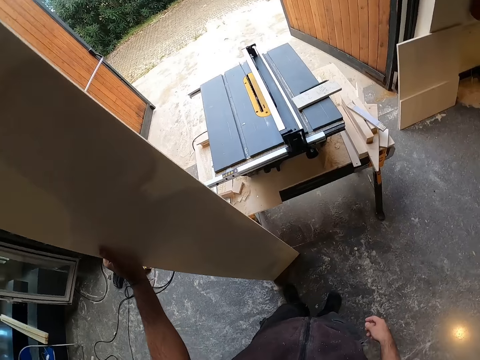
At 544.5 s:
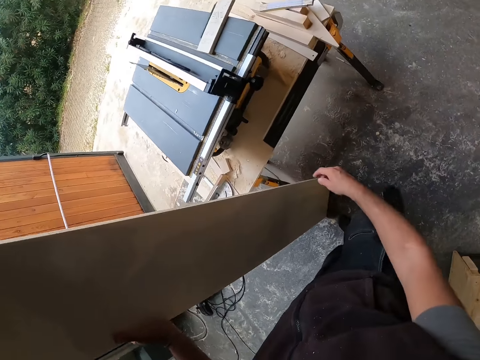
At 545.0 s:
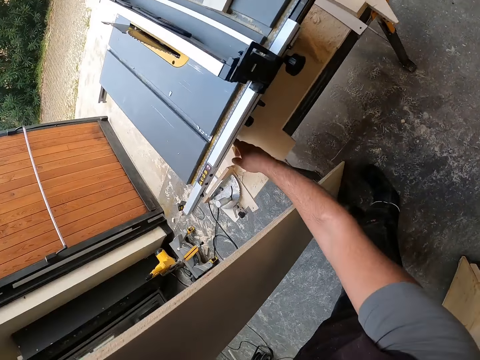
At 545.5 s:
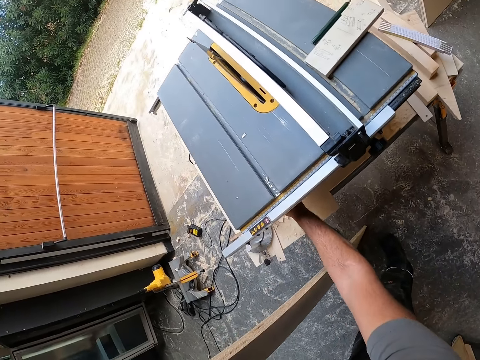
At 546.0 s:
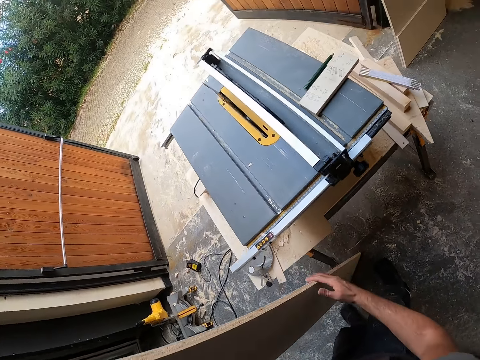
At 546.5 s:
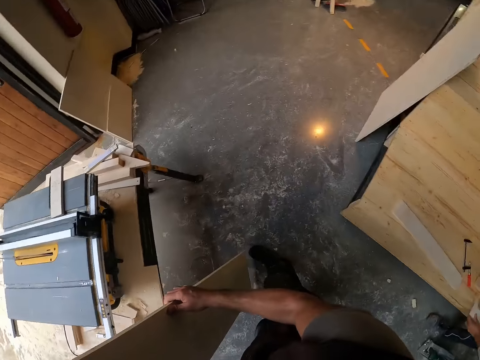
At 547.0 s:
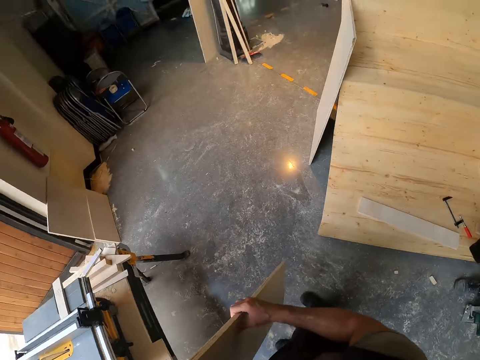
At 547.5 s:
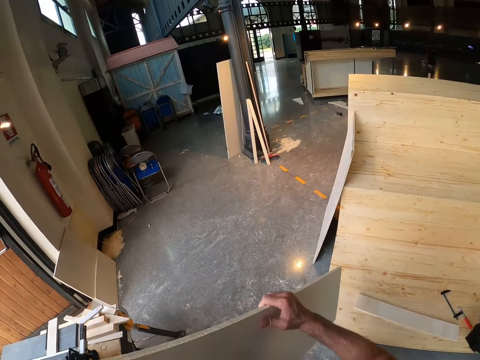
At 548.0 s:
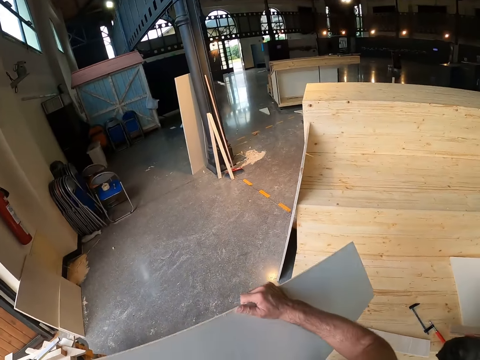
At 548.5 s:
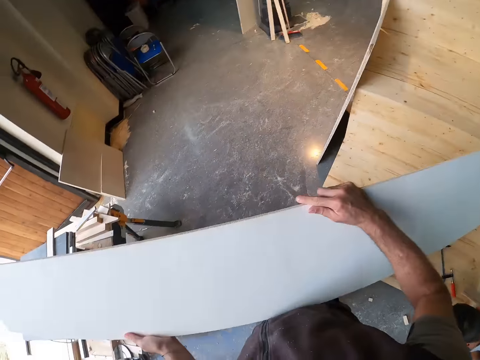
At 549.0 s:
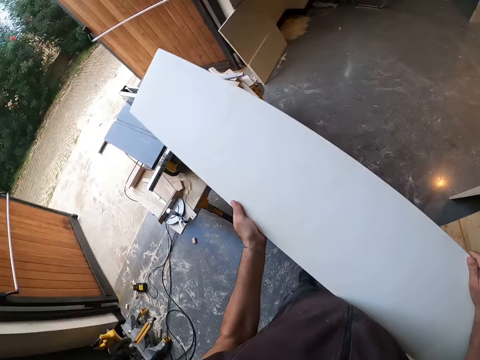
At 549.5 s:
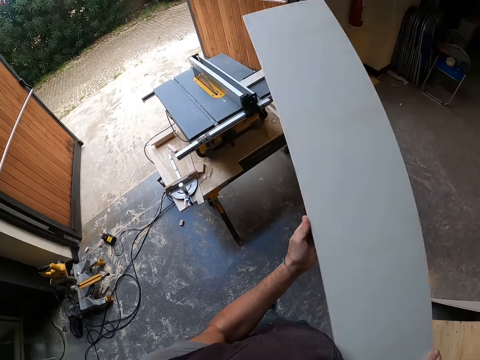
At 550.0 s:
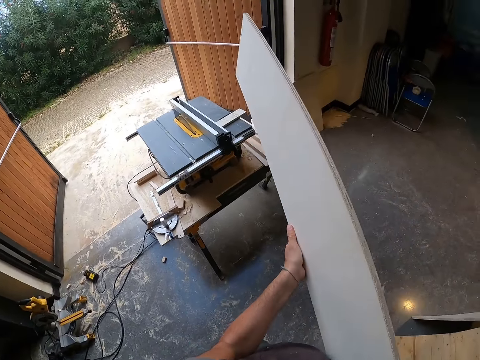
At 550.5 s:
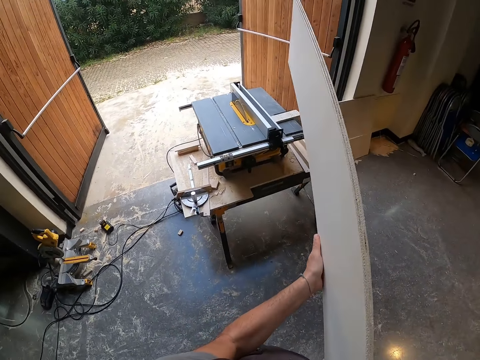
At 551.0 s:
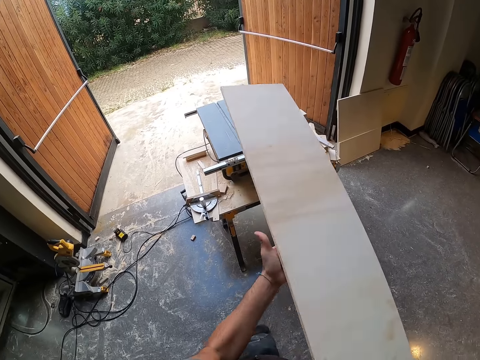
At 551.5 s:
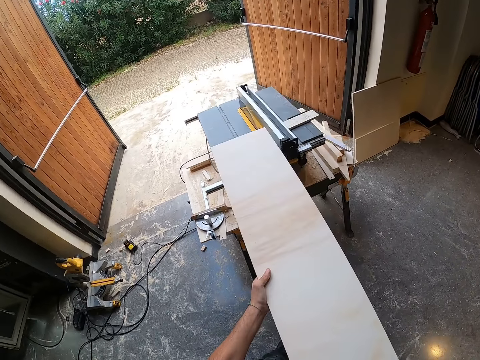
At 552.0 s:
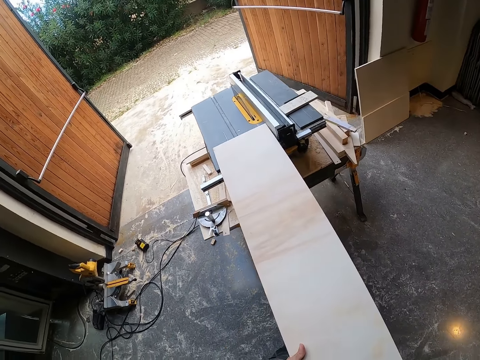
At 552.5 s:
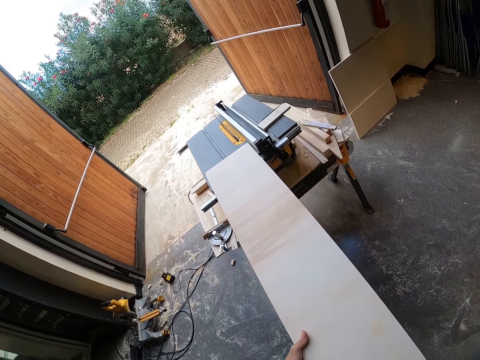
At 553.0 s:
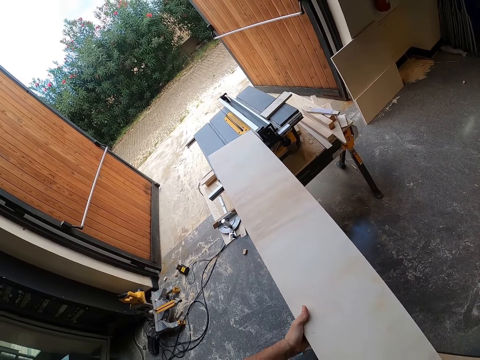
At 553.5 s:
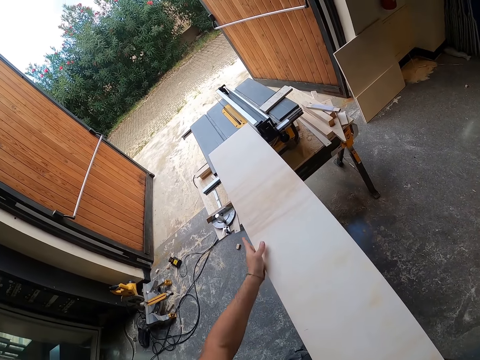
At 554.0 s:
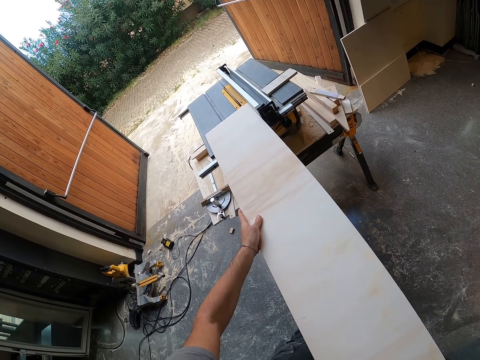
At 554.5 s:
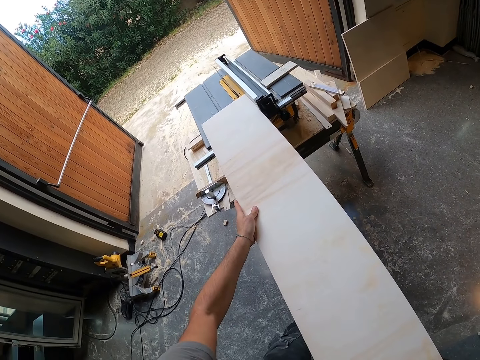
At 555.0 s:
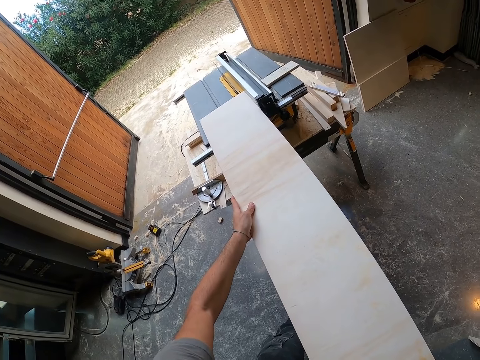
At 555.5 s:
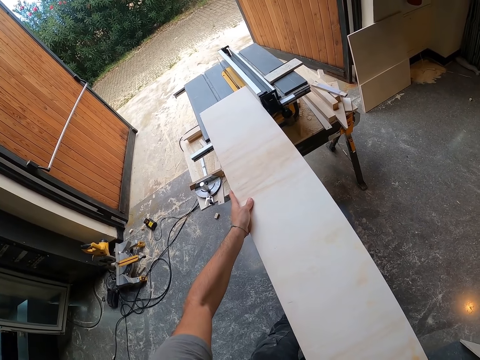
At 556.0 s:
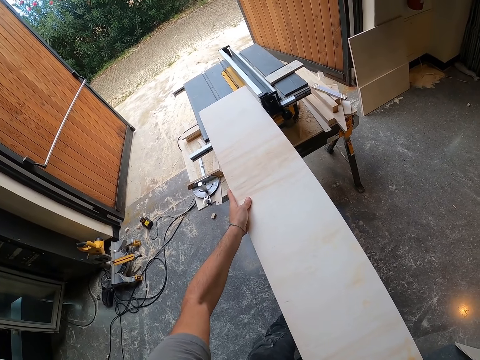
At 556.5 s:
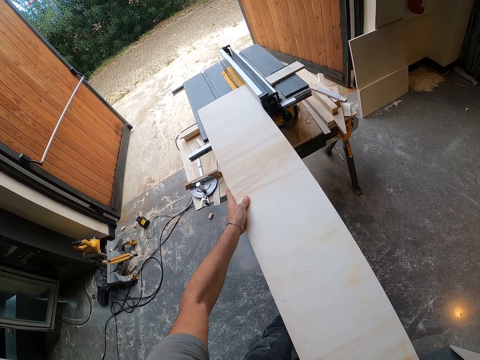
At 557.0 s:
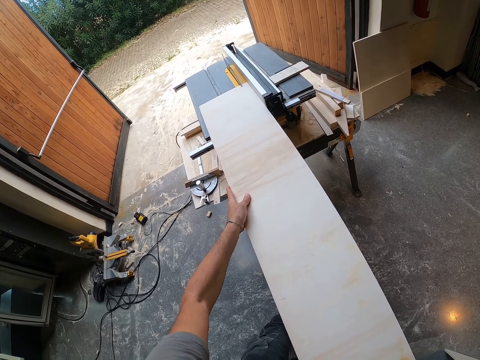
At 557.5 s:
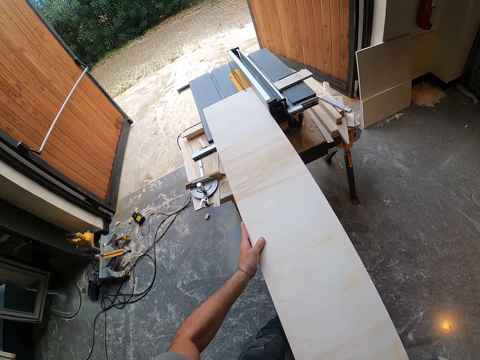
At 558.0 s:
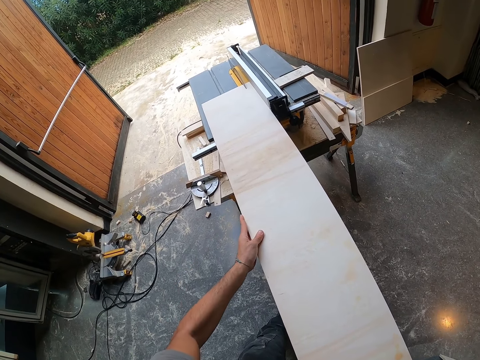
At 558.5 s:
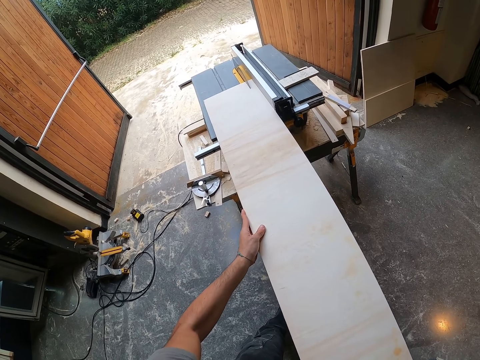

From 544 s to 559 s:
The camera wearer picks the plank from the floor with both hands. They place the plank on the table saw with both hands. They cut the plank in both hands with the table saw.

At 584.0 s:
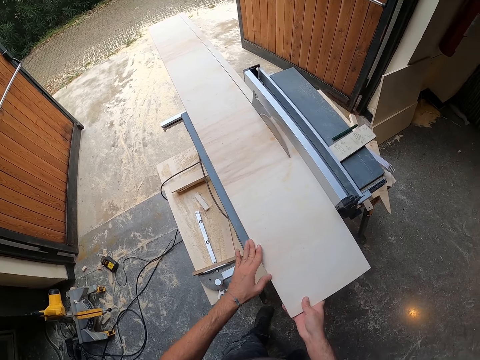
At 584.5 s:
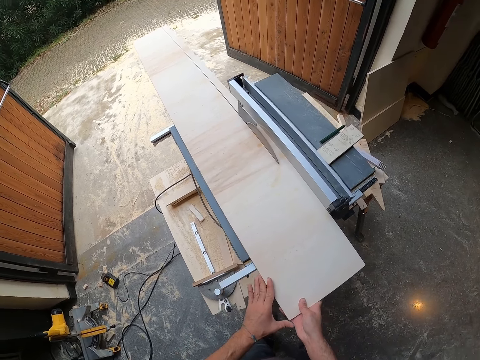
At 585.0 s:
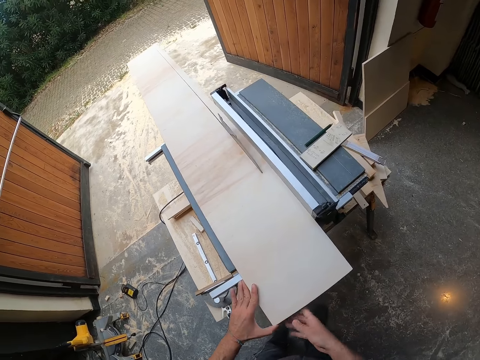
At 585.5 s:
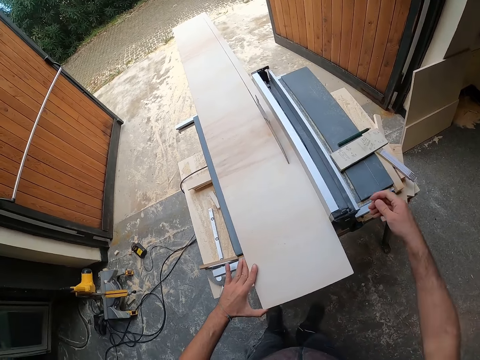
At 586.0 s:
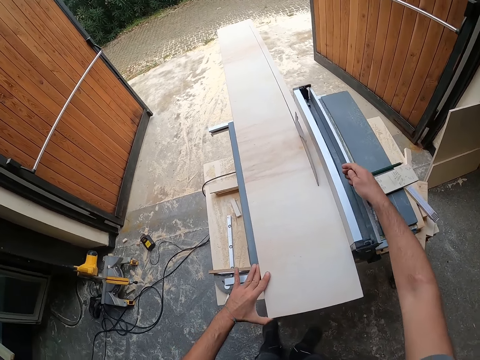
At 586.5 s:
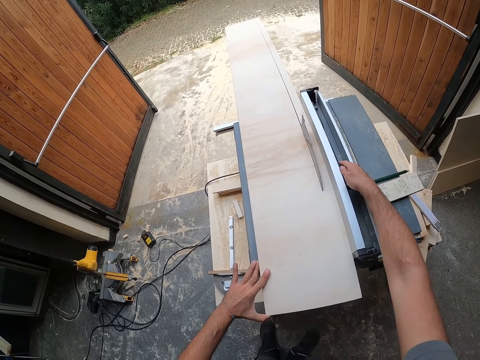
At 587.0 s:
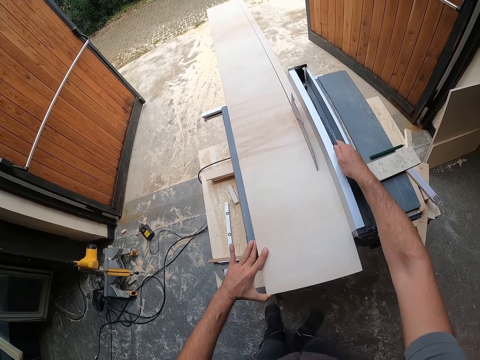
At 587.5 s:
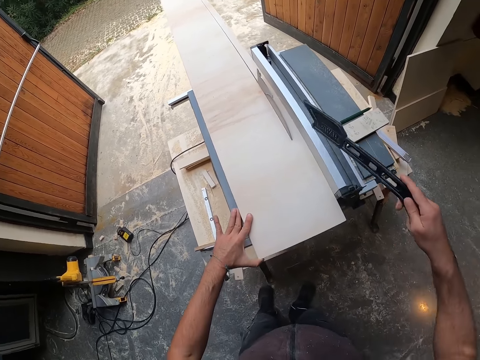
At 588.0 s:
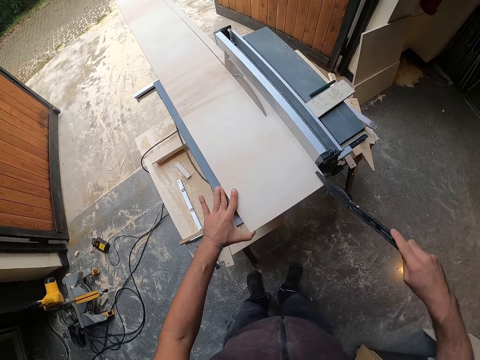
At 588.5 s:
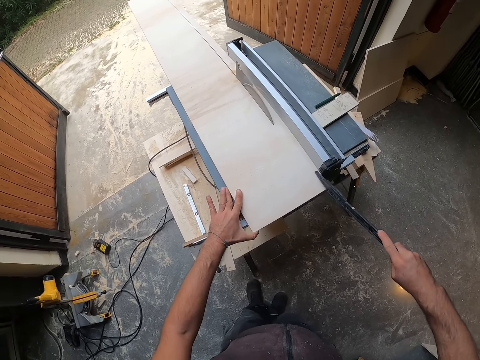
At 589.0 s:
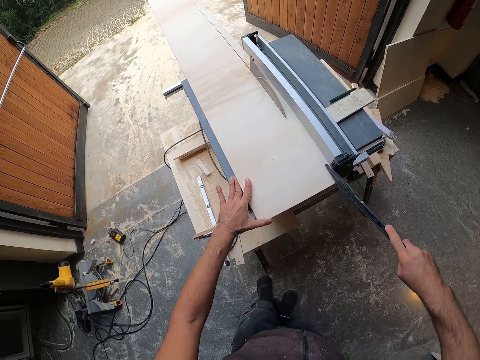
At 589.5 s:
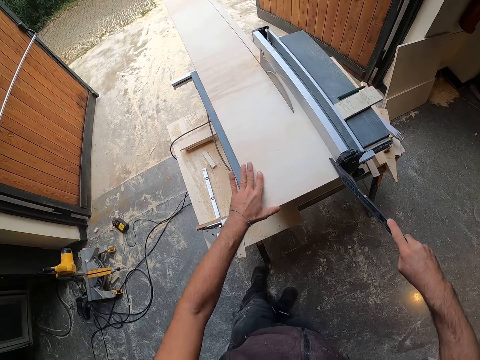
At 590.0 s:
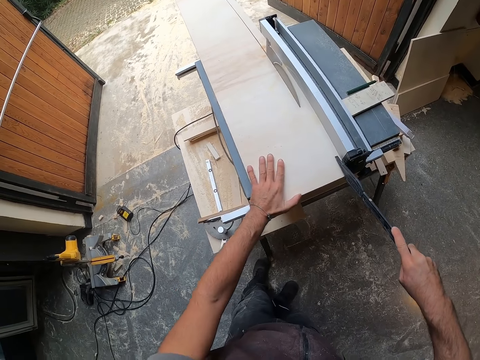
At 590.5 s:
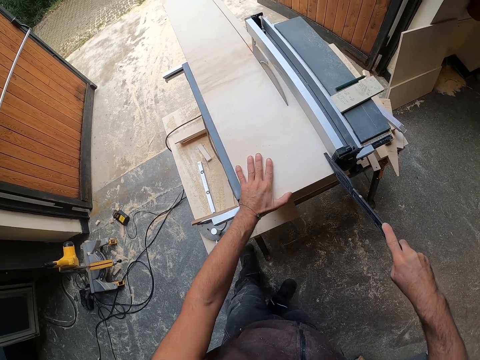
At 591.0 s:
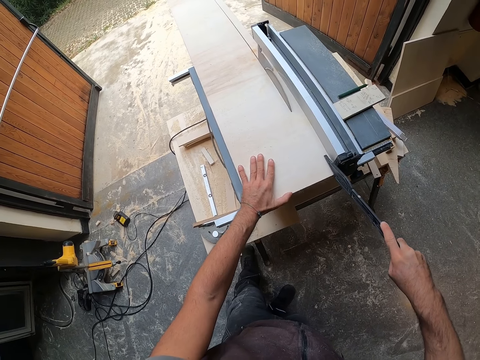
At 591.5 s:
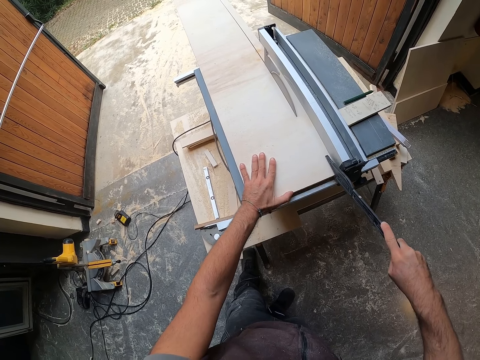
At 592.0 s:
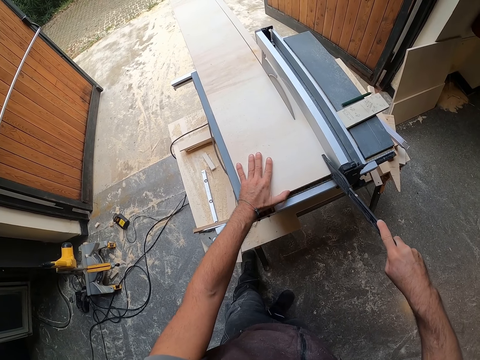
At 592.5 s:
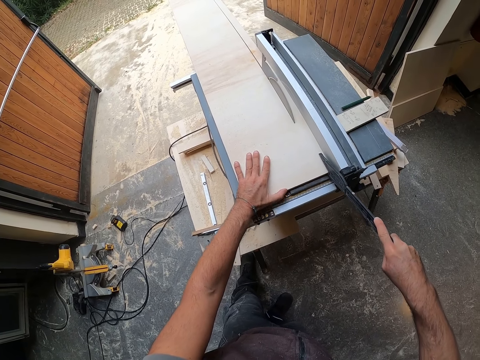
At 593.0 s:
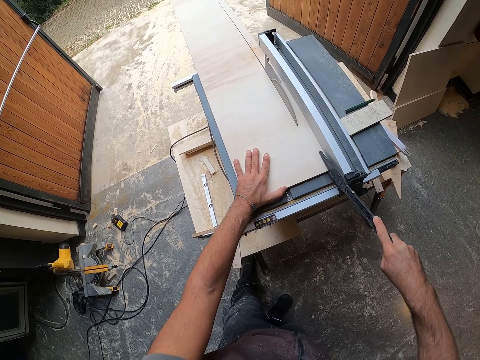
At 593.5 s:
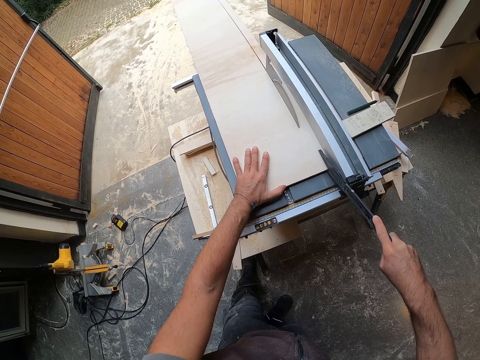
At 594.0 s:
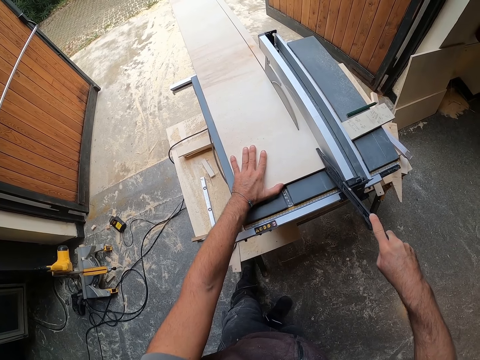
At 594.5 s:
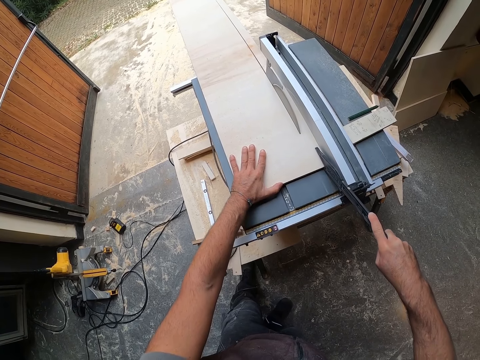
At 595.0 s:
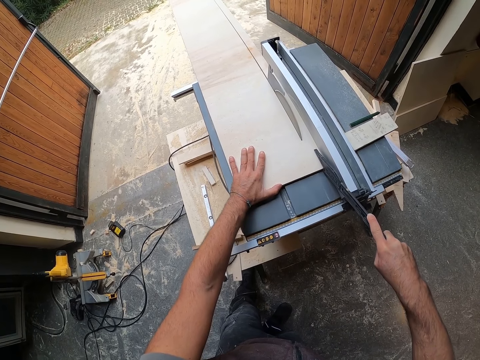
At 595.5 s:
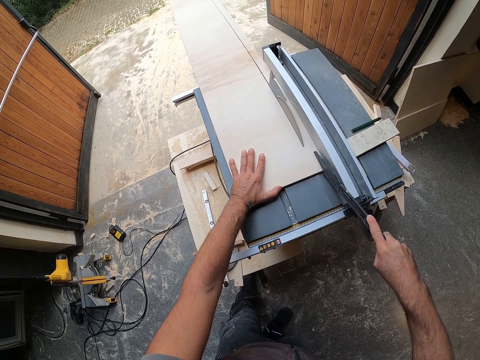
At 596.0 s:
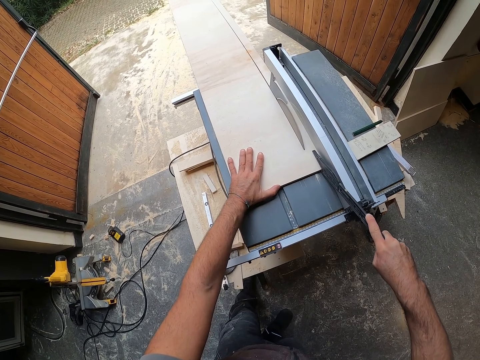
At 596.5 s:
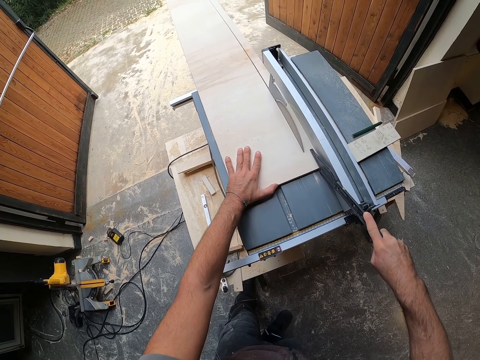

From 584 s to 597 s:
The camera wearer picks up a push stick from the saw table with his right hand. He cuts the wood plank on the saw table with his left hand and the push stick in his right hand. He pushes the chipboard with something.
